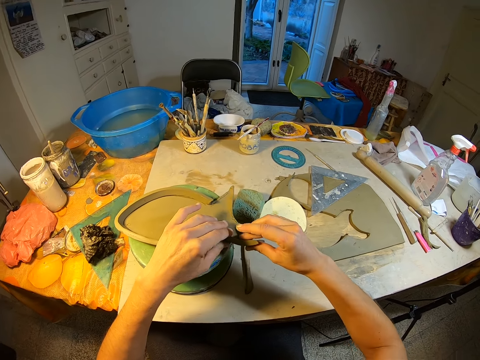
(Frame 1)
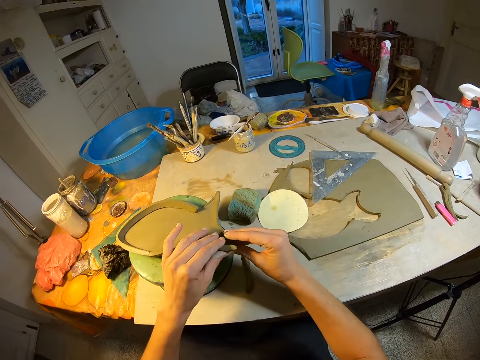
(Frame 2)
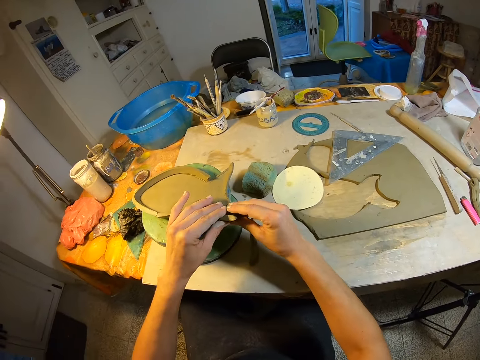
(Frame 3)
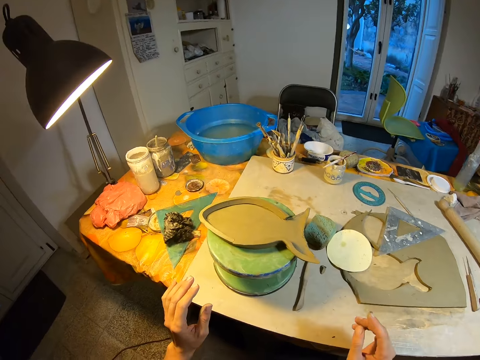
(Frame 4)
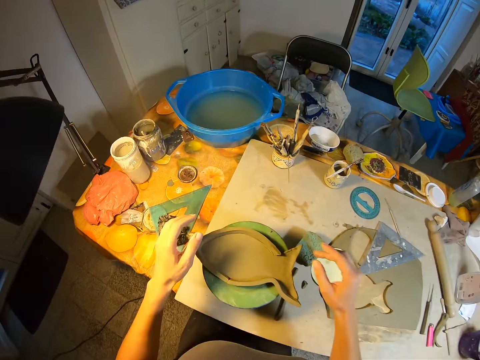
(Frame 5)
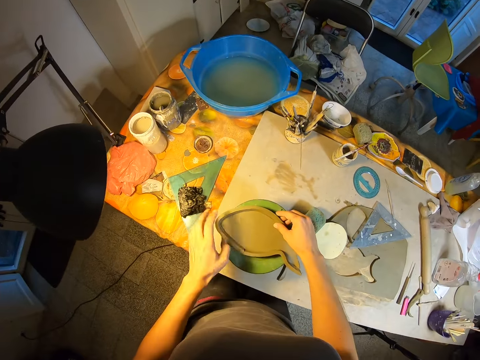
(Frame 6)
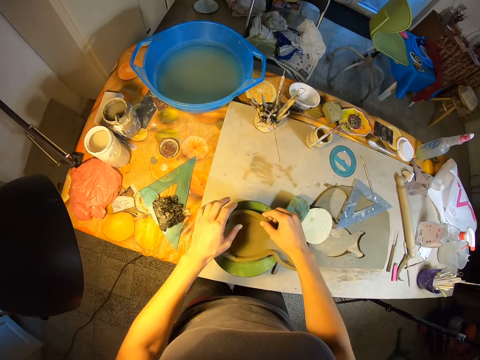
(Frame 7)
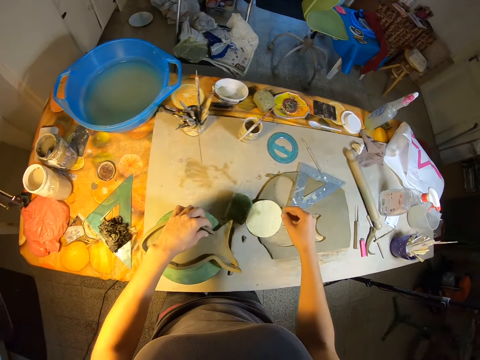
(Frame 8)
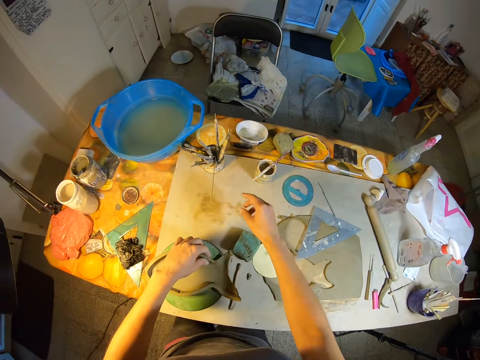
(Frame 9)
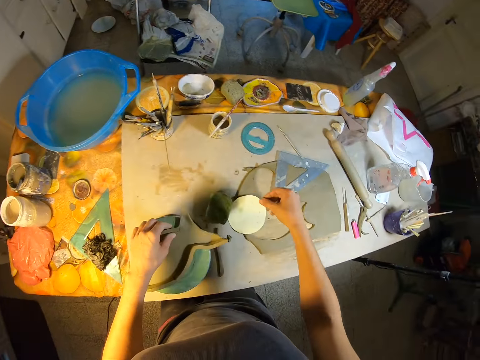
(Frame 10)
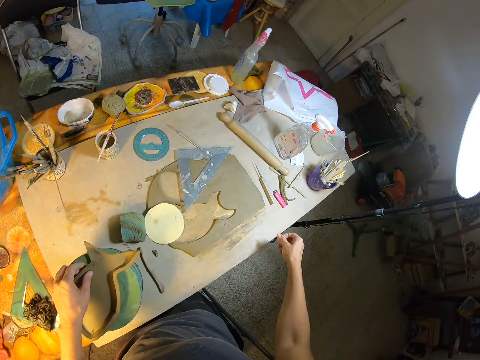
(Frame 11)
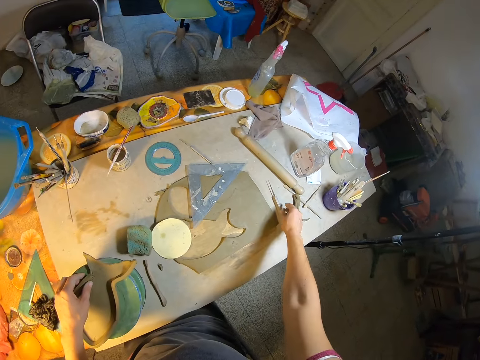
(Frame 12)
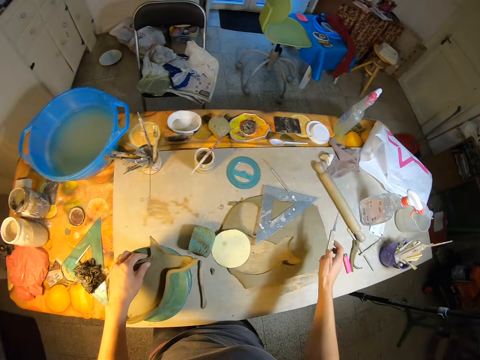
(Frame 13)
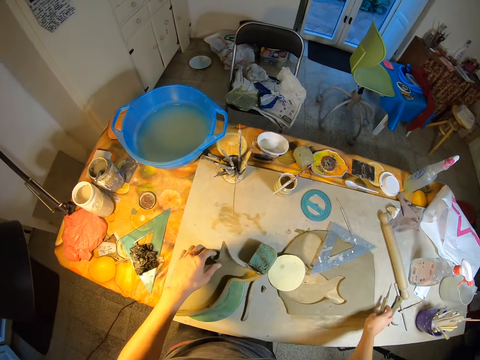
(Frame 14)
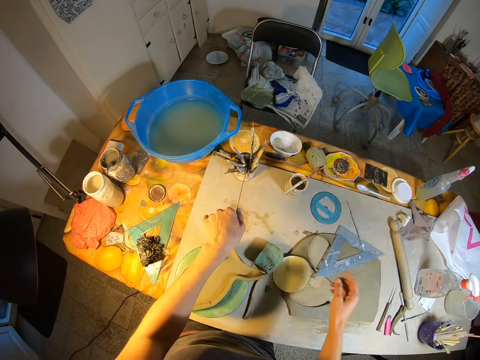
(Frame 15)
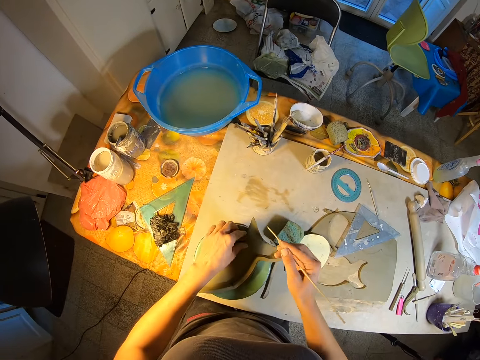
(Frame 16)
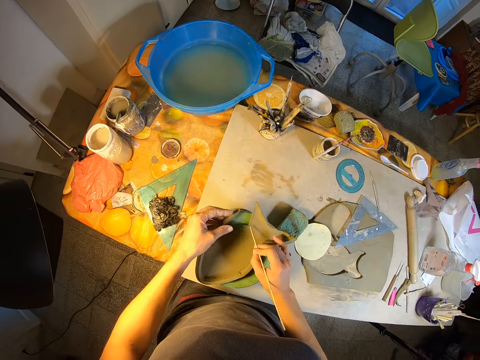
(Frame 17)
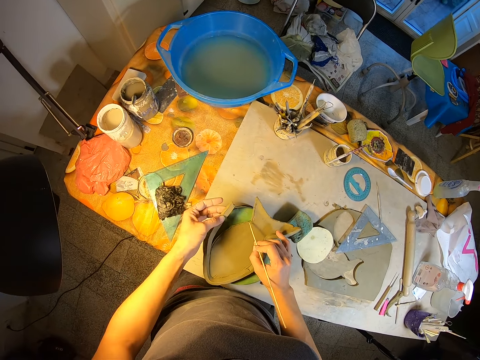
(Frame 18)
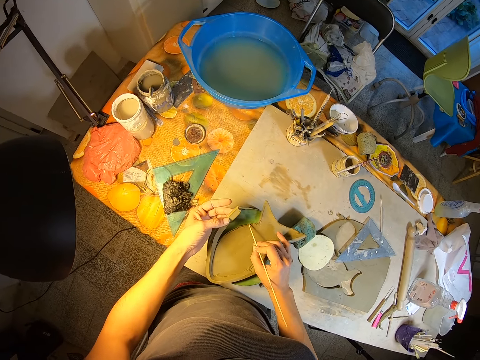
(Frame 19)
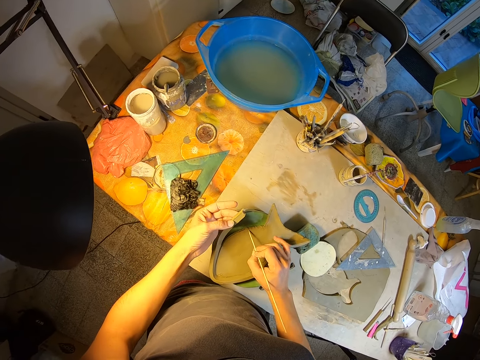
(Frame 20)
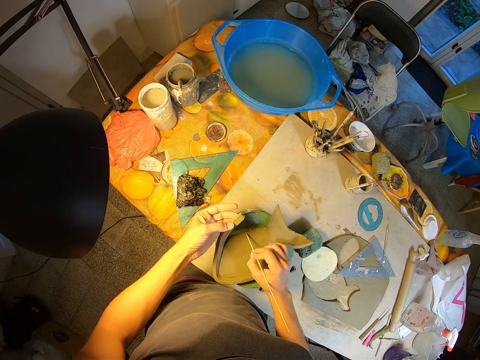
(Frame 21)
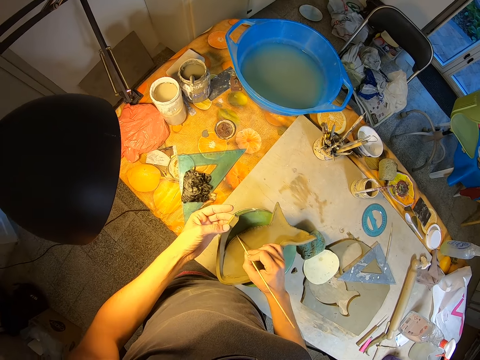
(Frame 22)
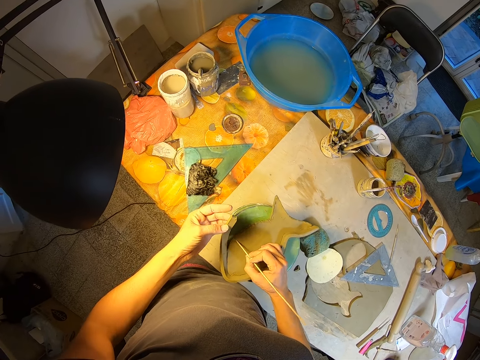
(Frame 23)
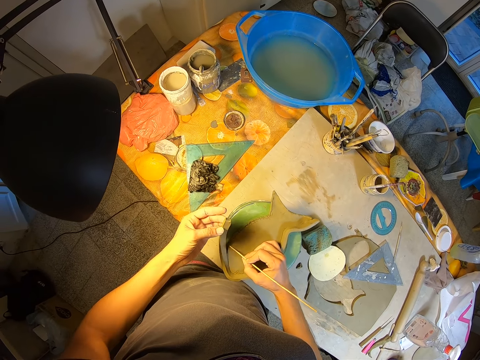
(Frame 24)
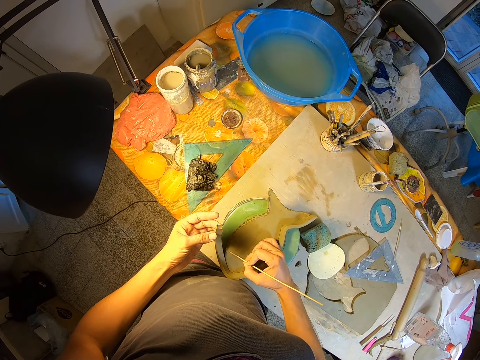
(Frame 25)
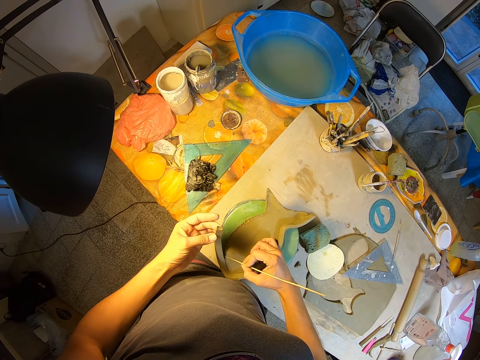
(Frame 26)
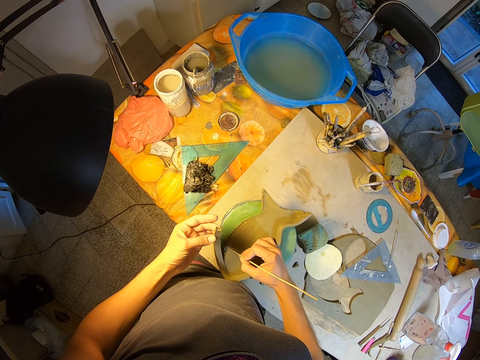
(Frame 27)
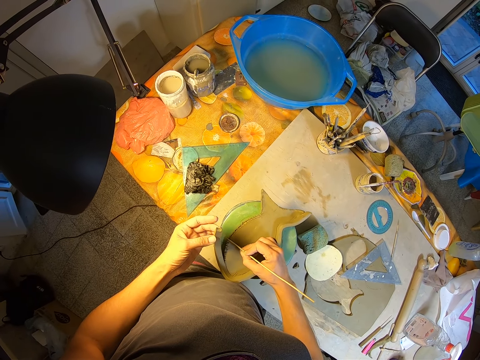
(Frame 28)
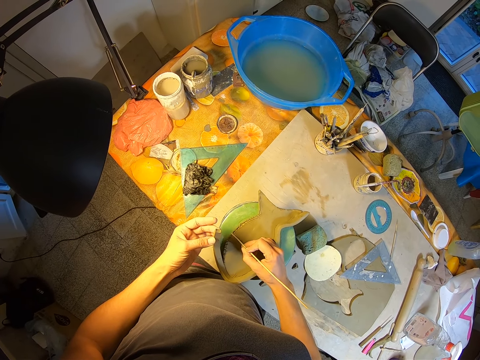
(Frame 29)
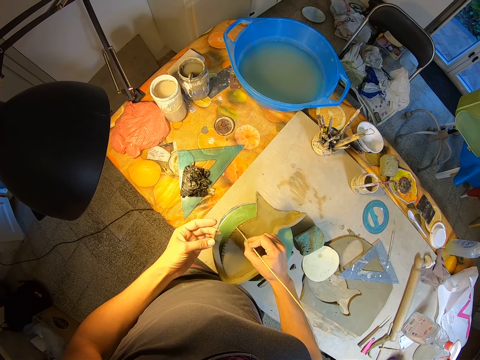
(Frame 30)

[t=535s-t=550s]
The camera wearer stands from the chair. She touches the clay mold on the revolving seat on the table with her right hand. She touches the clay mold on the revolving seat on the table with her left hand. She picks a knife on the table with her right hand. She drops the knife on the table. She picks a broom stick from a container with her left hand. She holds the broom with both hands. She holds the broom stick with her right hand. She holds the clay mold on the revolving seat on the table with her left hand. She marks the clay mold on the revolving seat on the table with the broom stick in her right hand.

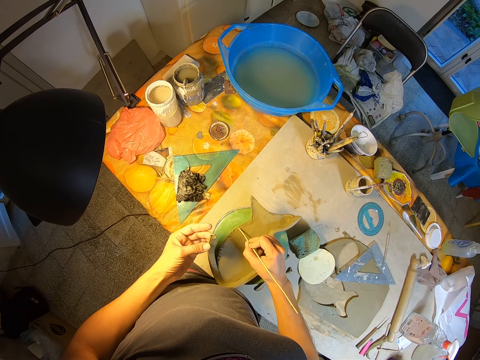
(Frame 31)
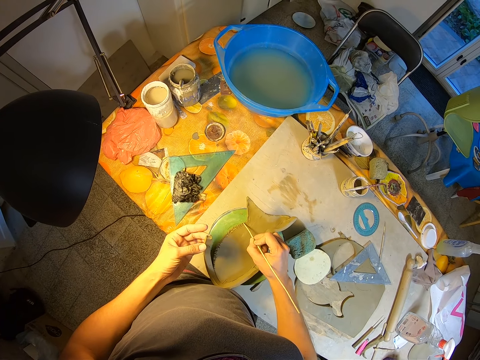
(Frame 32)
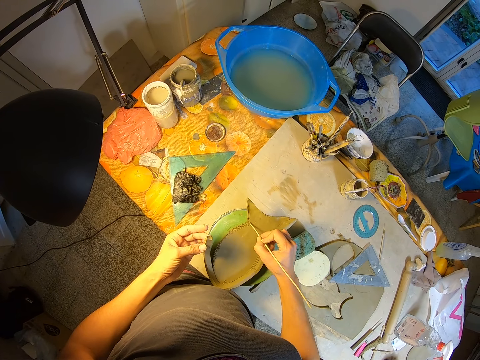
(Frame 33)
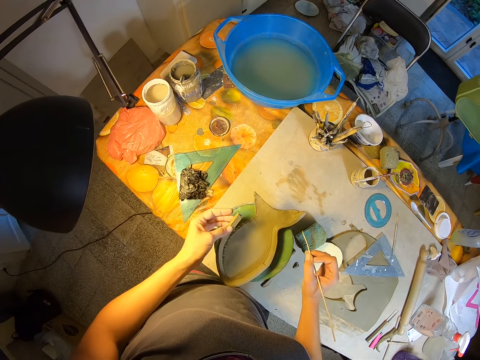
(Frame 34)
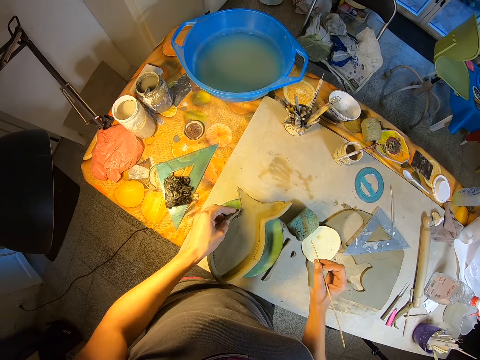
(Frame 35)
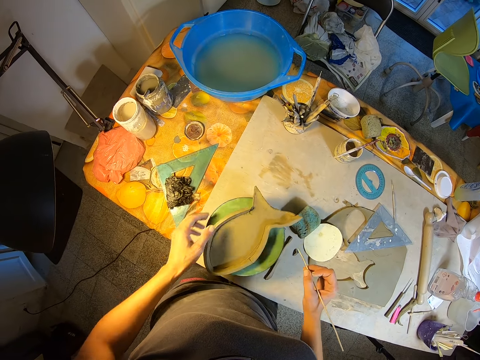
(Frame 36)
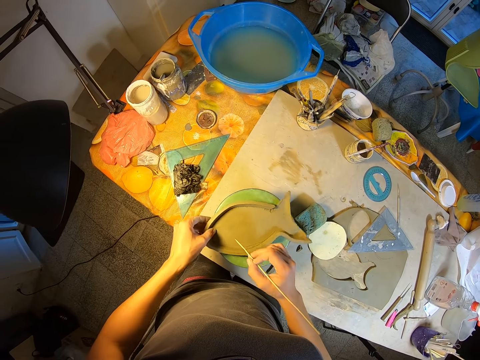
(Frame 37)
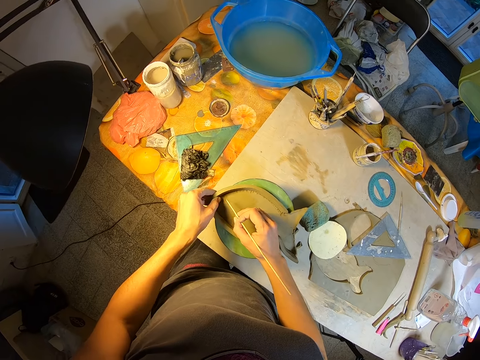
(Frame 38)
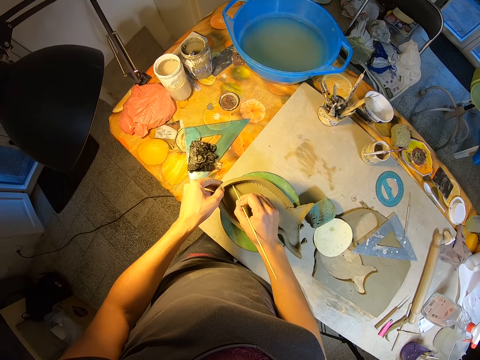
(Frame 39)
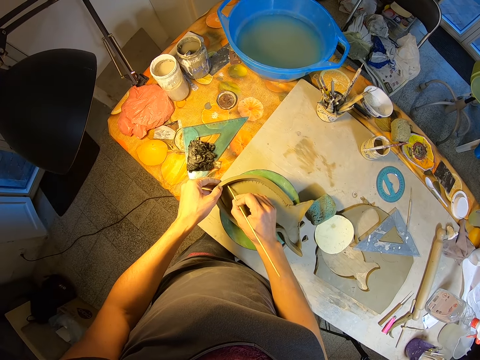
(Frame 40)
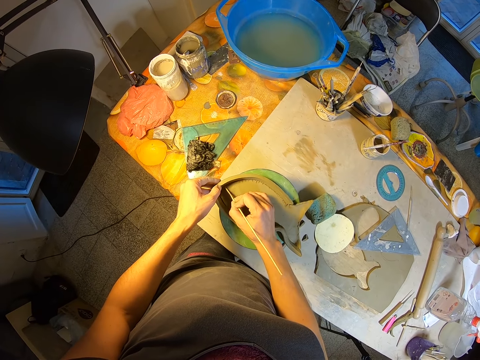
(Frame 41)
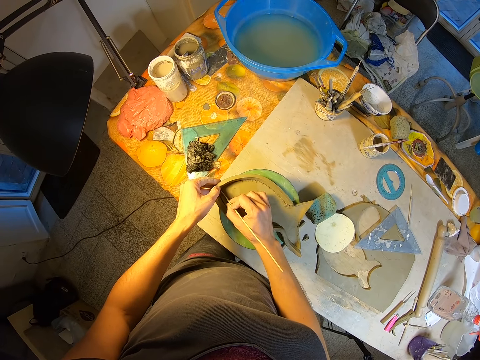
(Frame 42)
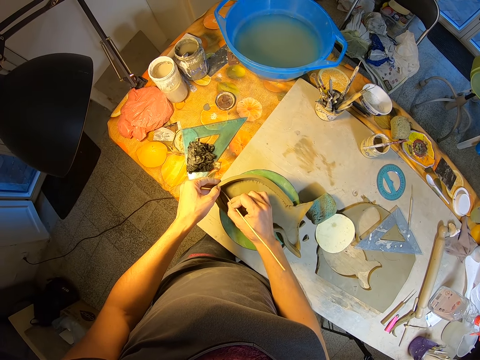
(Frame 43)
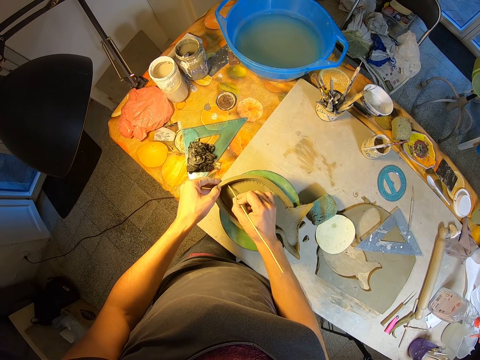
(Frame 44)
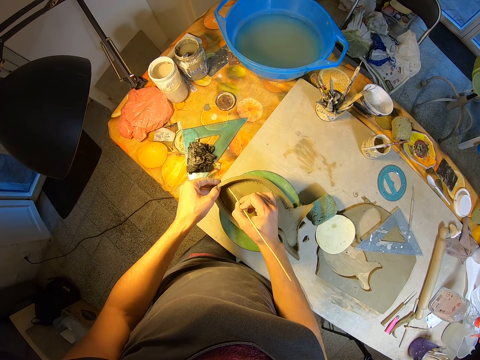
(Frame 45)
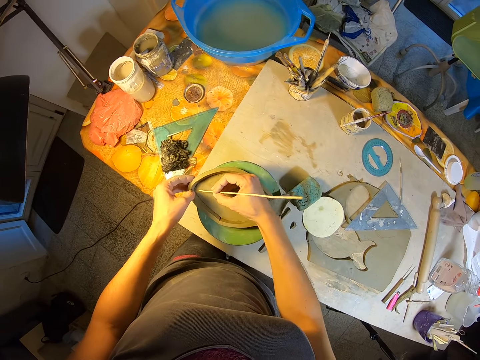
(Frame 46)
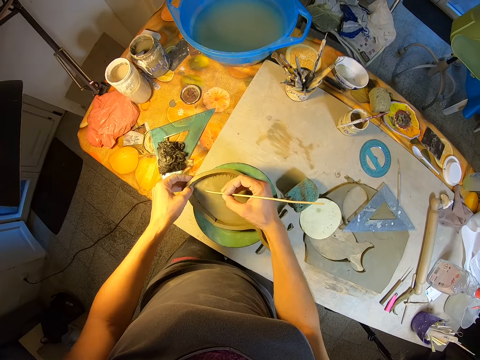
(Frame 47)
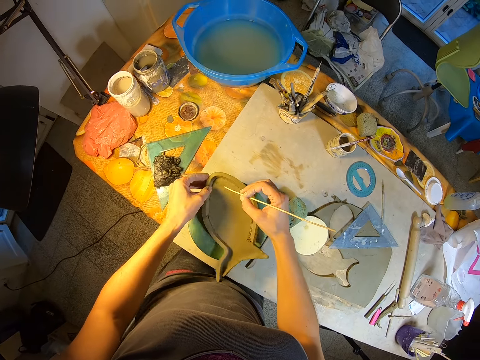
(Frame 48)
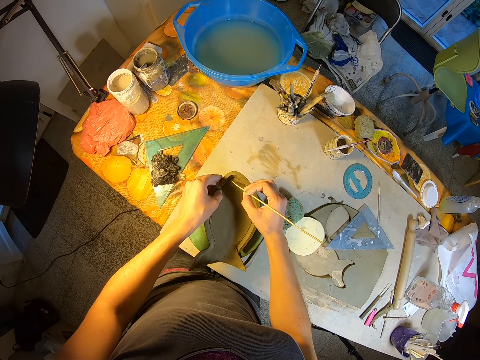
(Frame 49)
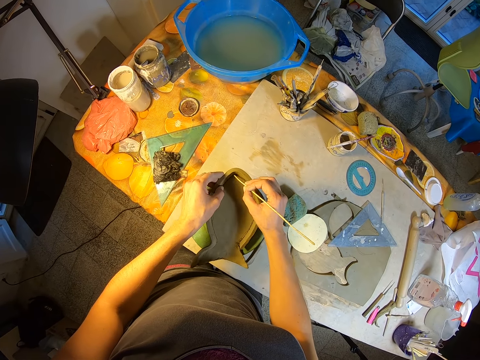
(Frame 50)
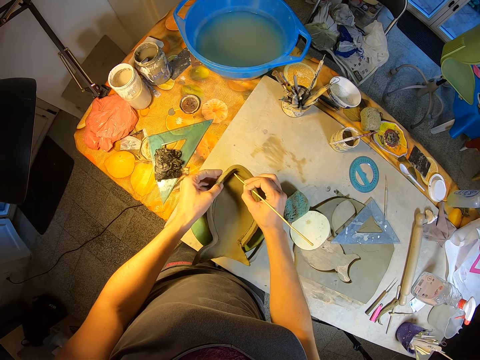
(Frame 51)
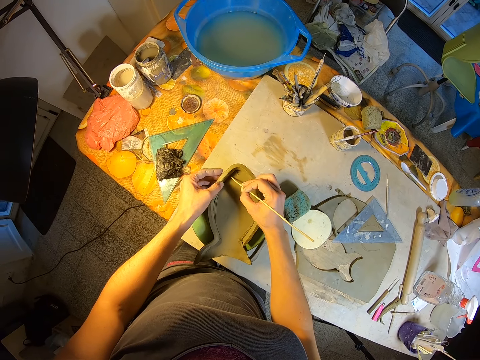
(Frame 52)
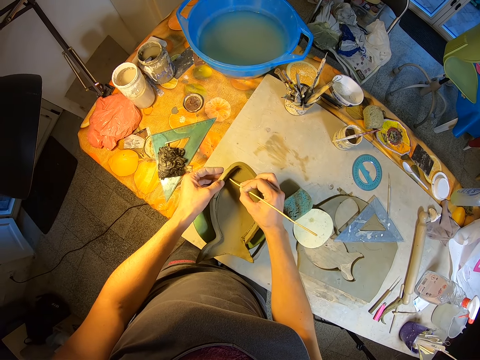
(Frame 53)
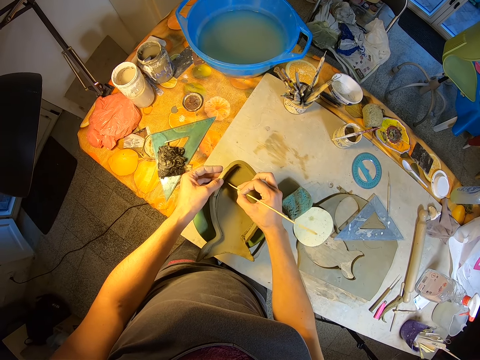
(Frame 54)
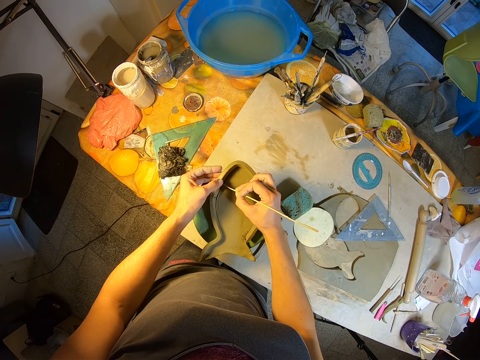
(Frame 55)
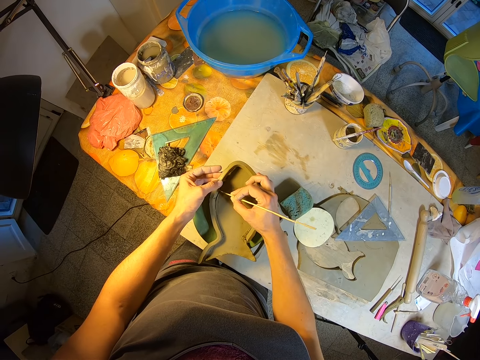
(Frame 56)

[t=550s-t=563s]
The camera wearer holds the clay mold on the revolving seat on the table with her left hand. They mark the clay mold on the revolving seat on the table with the broom stick in her right hand. They adjust the paper craft on the workholder with his left hand. They touch the edge of the paper craft on the workholder with the stick in his right hand.
